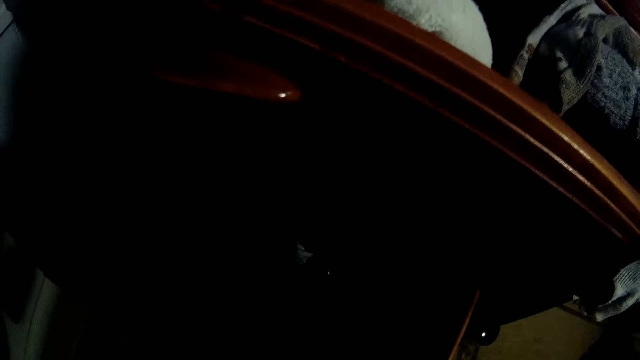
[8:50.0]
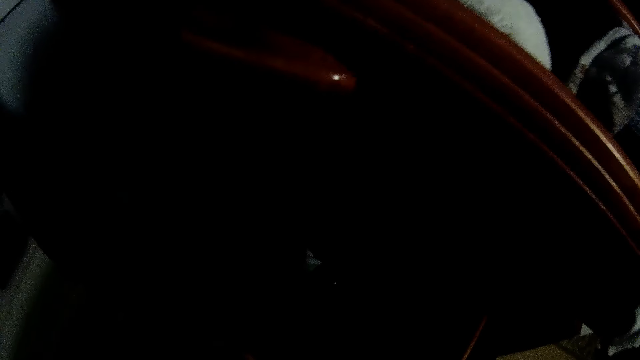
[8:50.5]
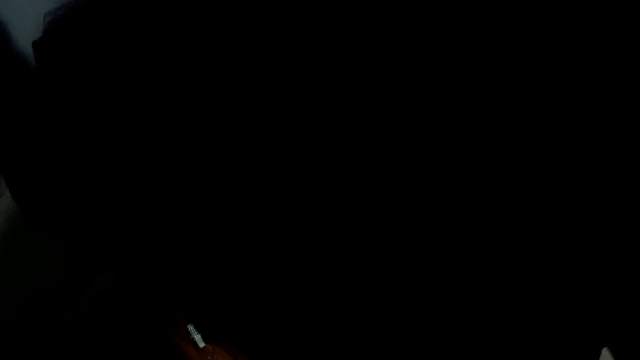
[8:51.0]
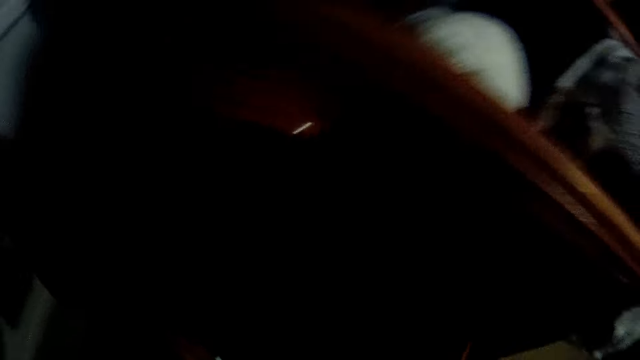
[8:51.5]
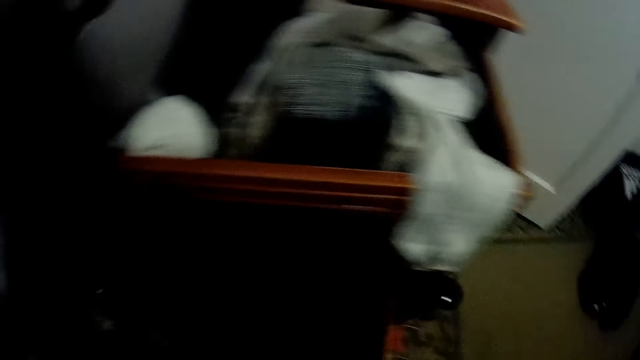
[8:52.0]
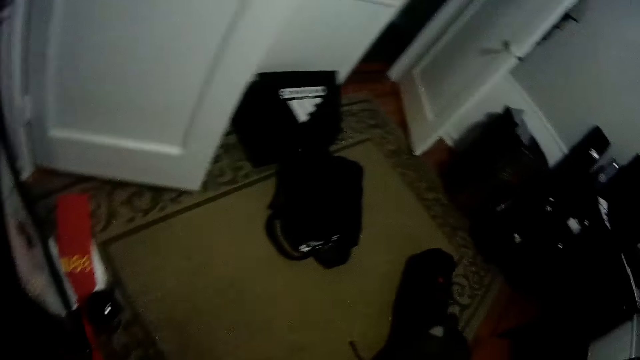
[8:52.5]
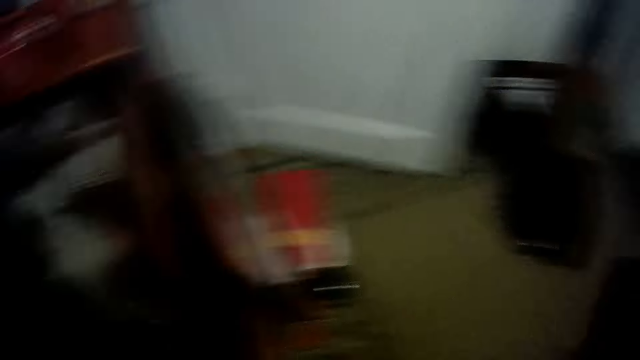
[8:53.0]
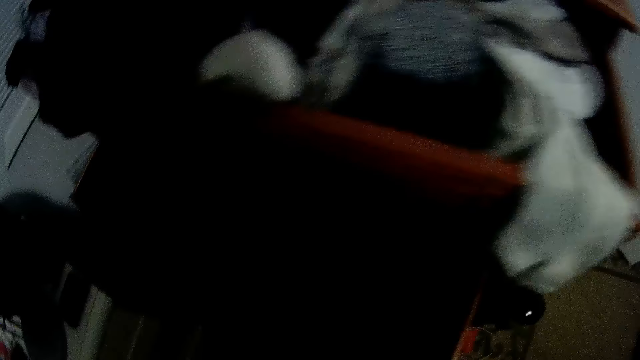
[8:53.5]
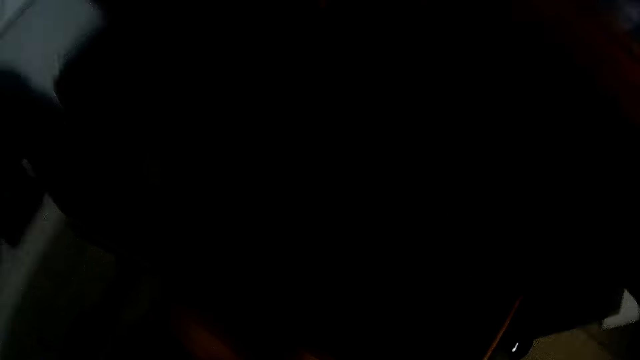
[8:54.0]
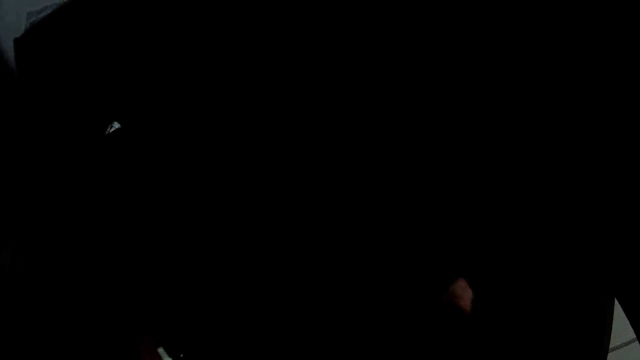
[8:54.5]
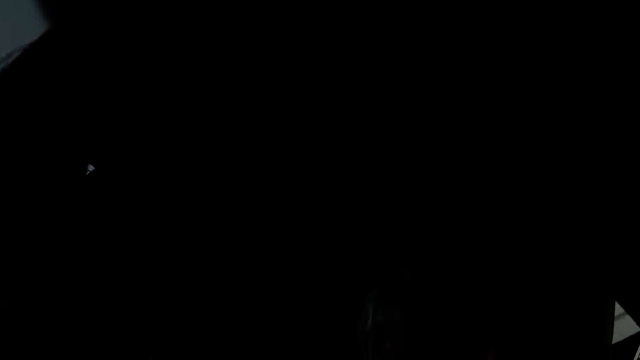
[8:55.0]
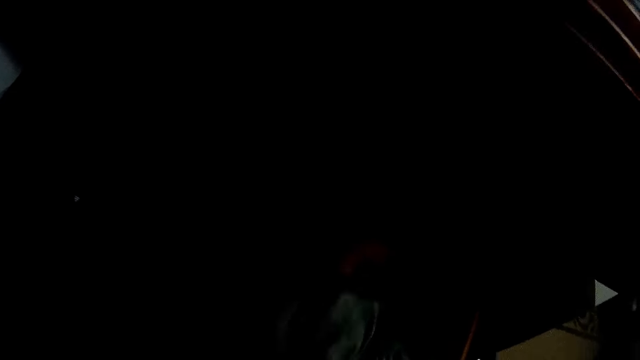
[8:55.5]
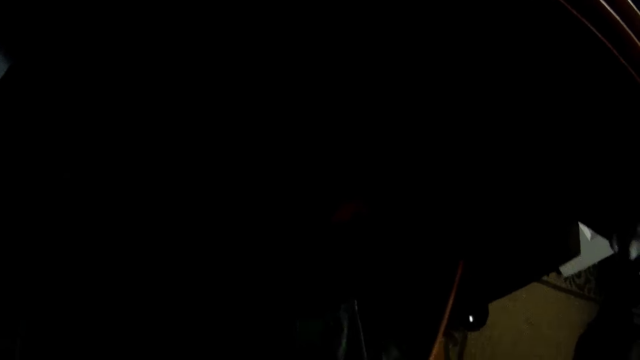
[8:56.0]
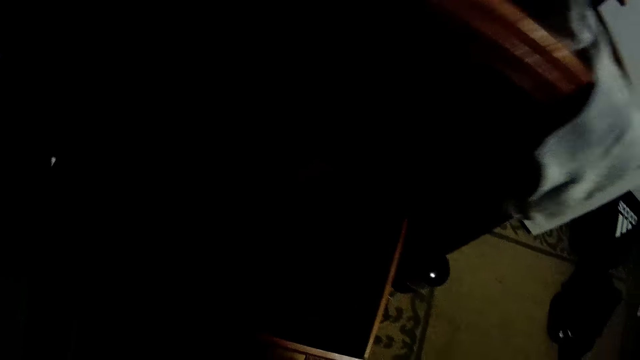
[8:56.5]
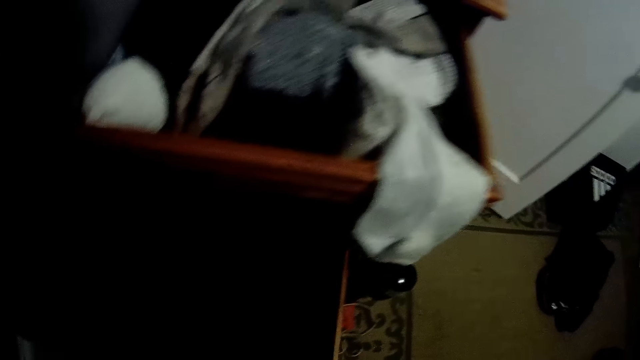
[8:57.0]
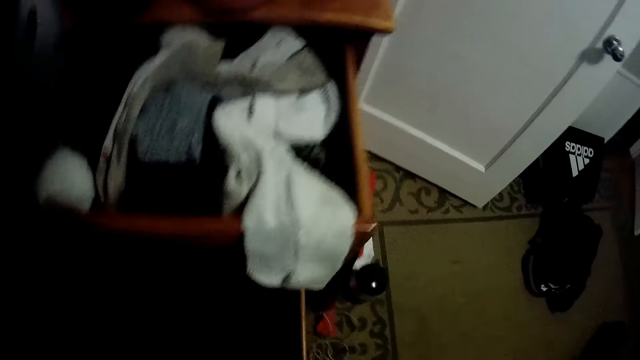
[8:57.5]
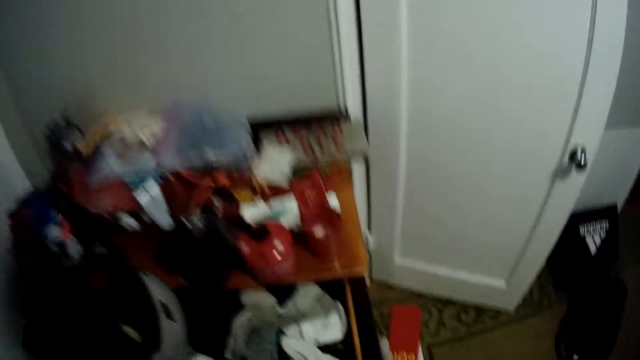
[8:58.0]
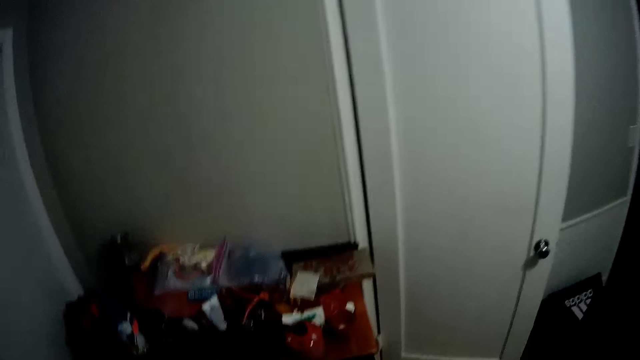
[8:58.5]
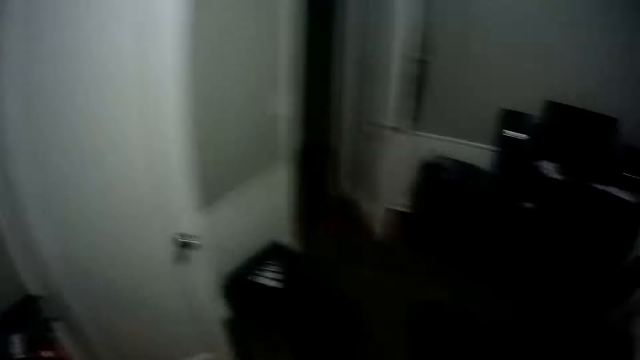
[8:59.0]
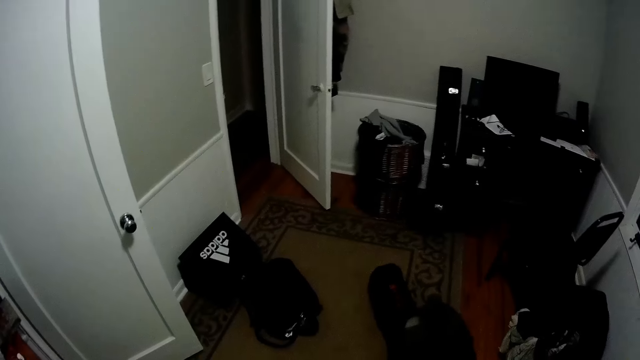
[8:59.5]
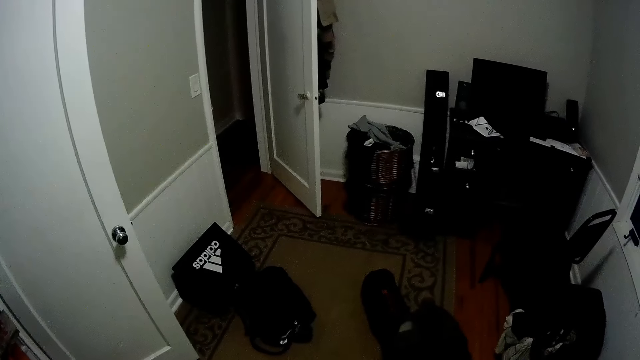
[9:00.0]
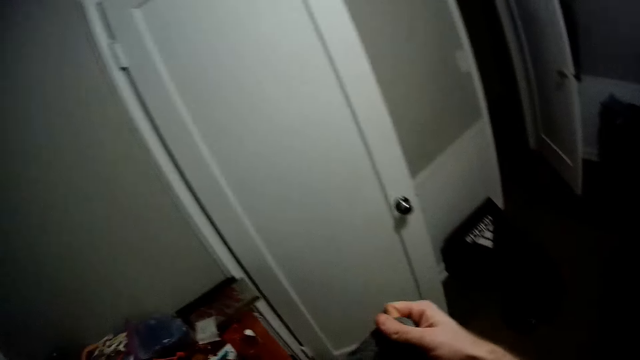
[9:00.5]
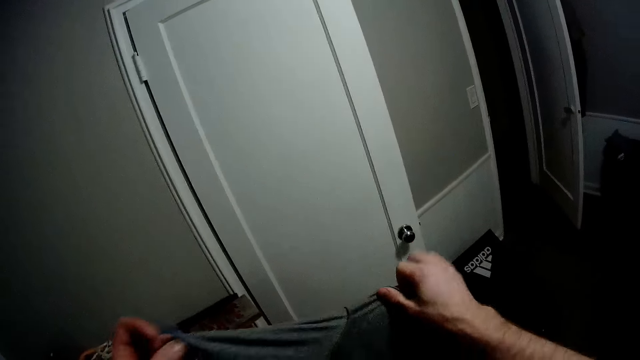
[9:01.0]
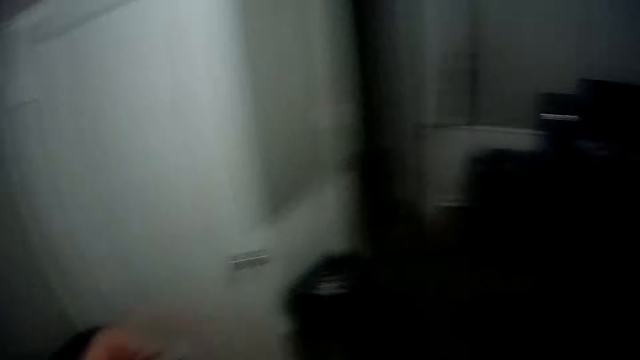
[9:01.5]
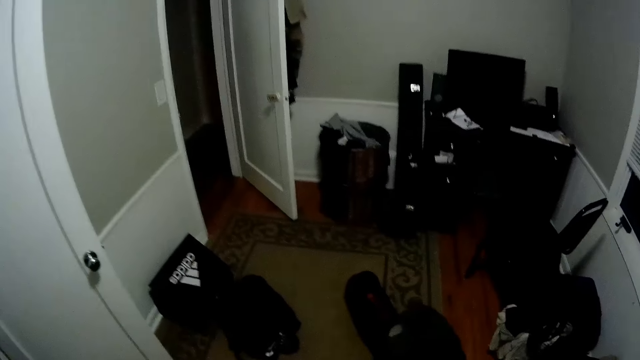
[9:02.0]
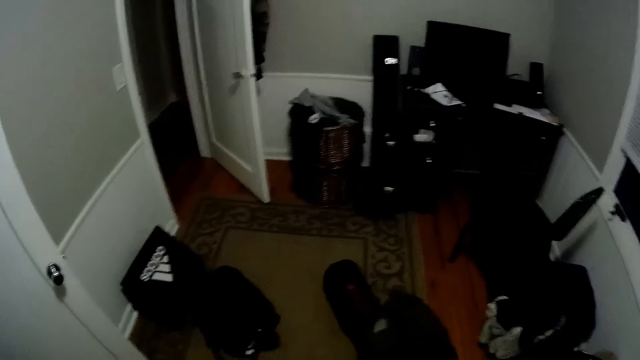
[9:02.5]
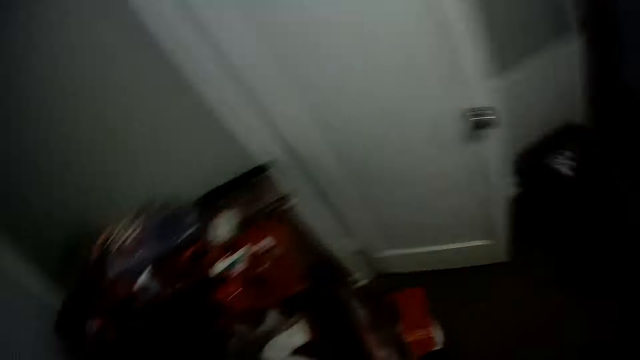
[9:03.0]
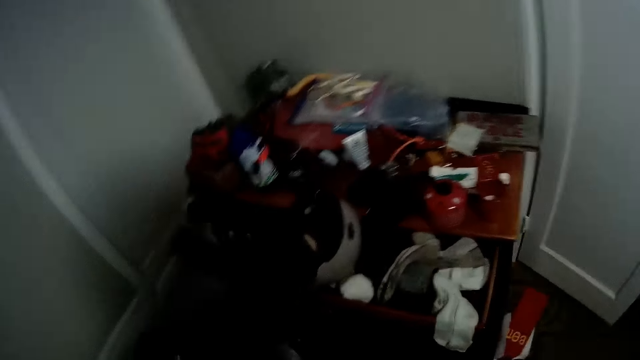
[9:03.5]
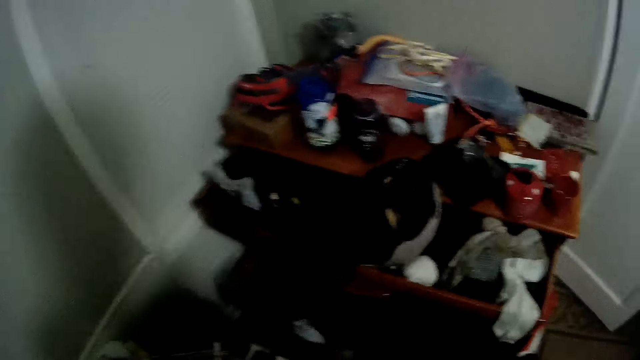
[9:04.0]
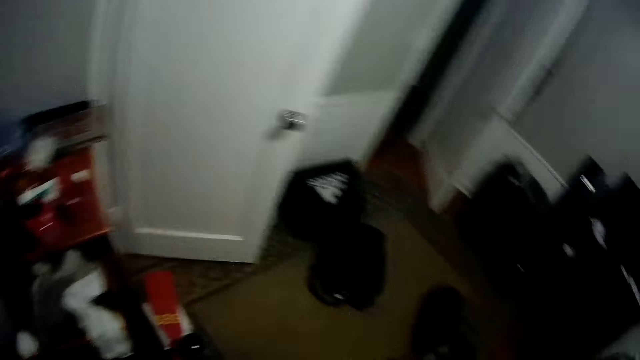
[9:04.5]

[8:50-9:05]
The camera wearer walks in the house. He picks up a cloth in the drawer with his right hand. He holds the clothes. He walks in the house. He holds the cloth.

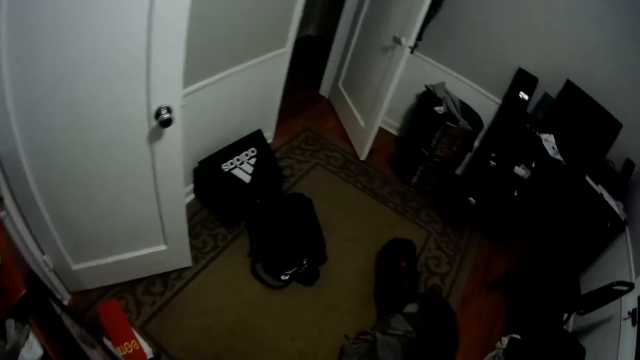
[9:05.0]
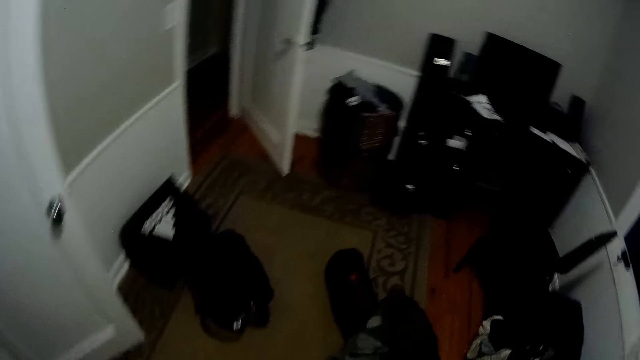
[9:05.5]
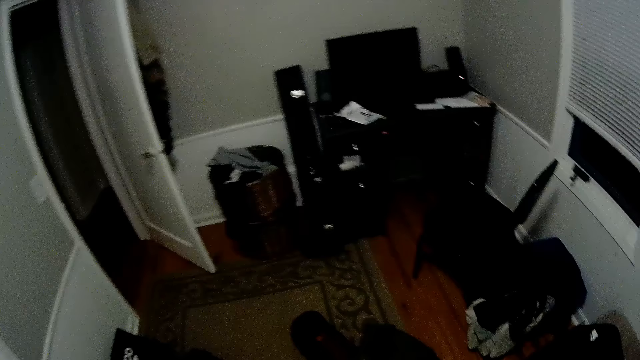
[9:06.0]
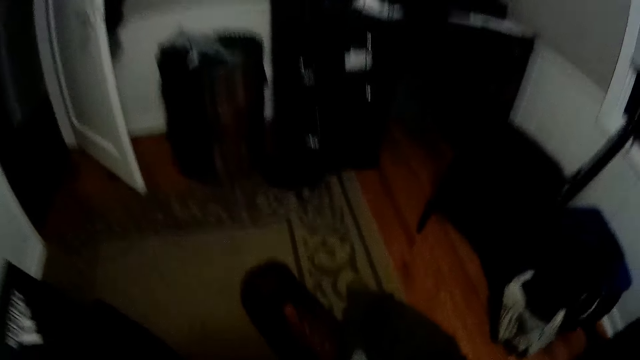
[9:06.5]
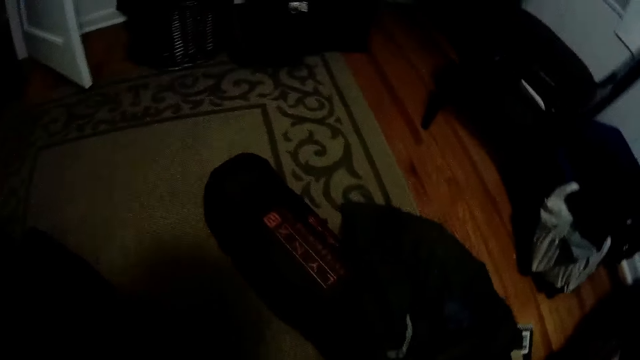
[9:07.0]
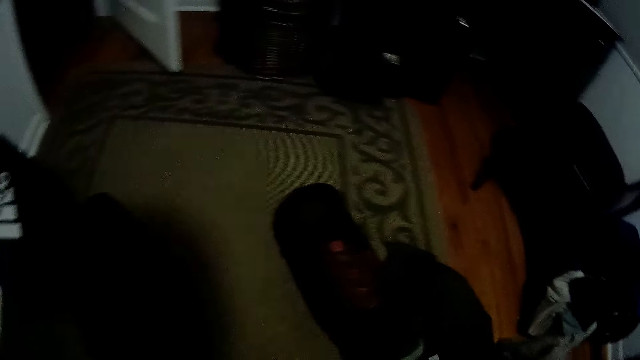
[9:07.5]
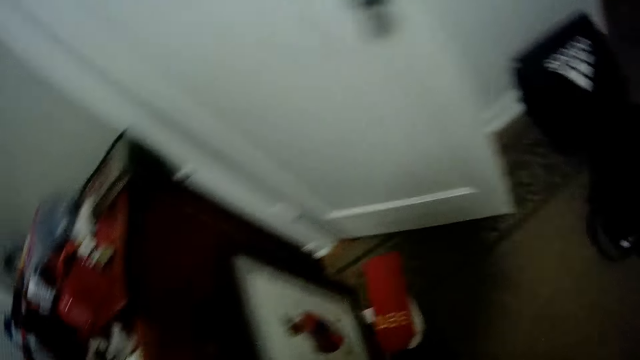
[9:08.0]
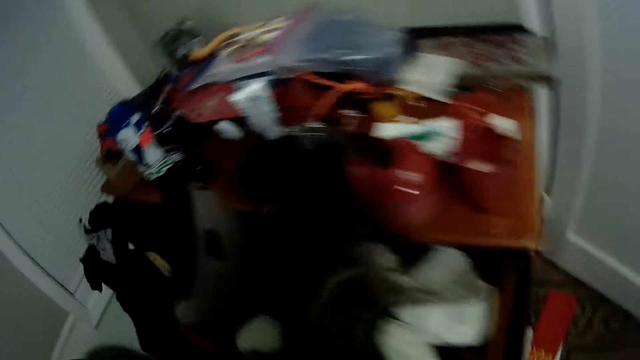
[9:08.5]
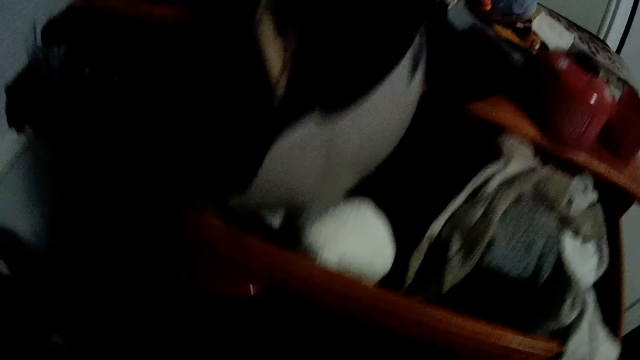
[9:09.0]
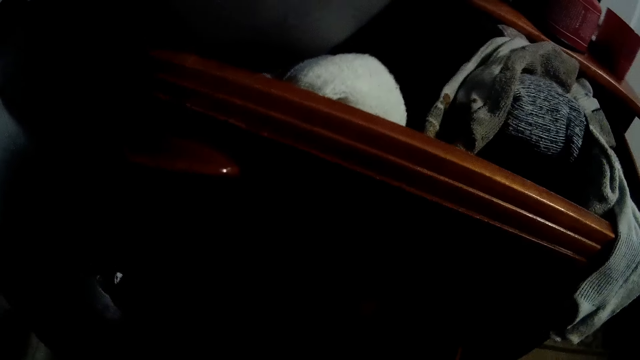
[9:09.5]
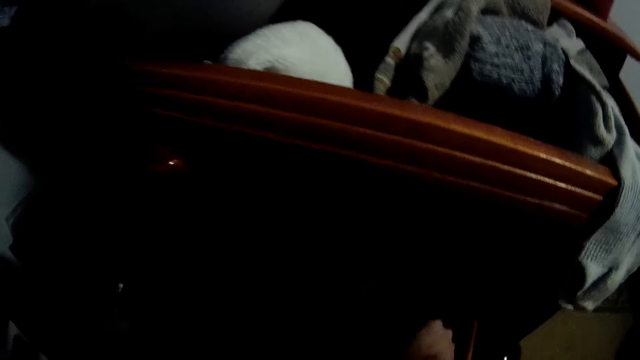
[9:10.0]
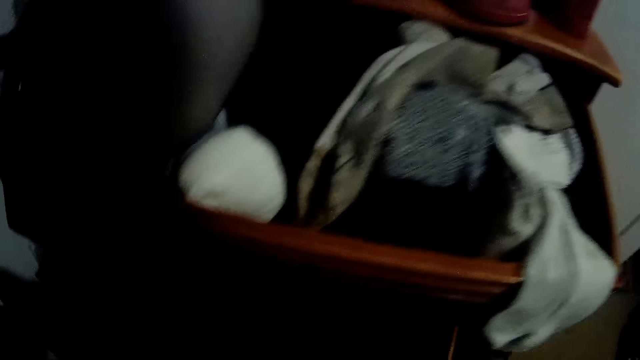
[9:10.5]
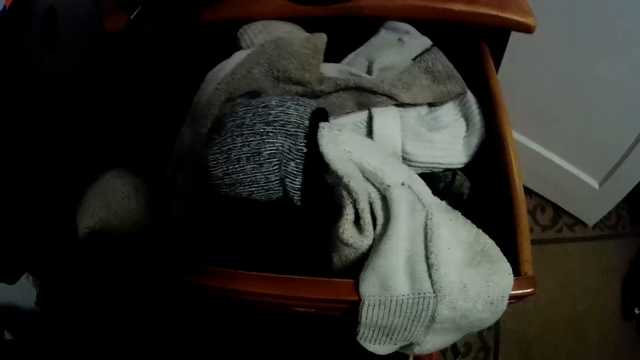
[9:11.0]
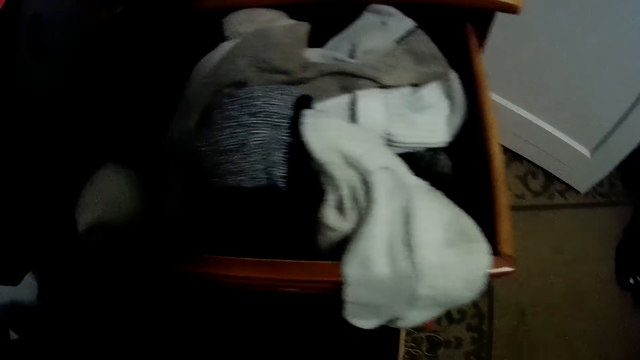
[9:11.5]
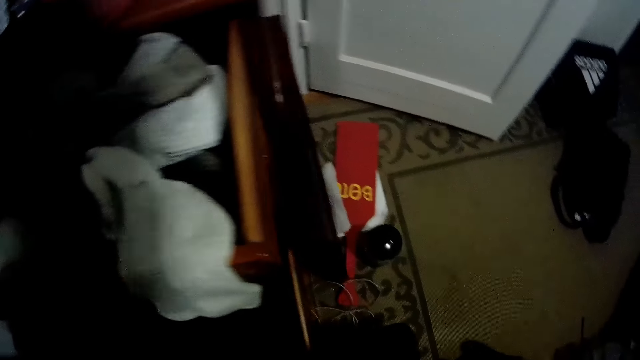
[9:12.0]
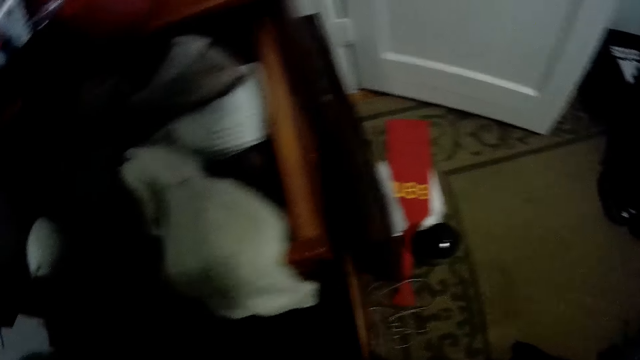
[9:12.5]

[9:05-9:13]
The camera wearer picks up a cloth on the floor with his right hand. He walks in the house.
